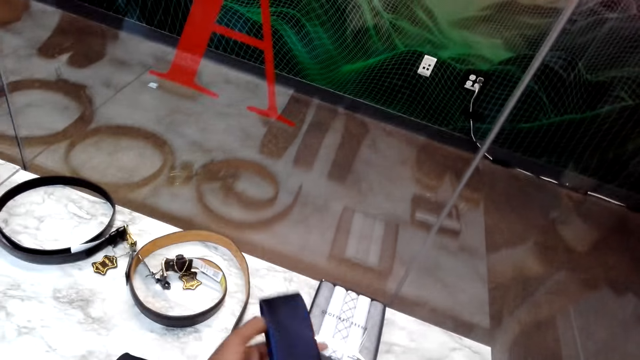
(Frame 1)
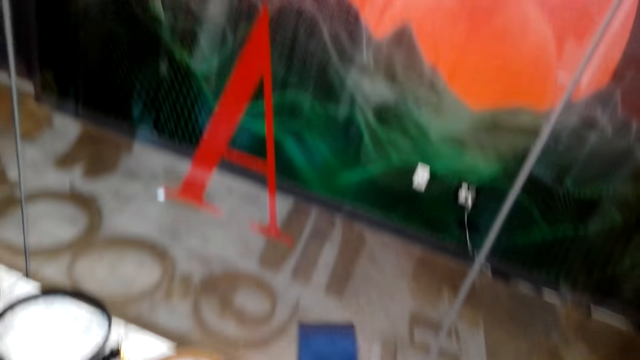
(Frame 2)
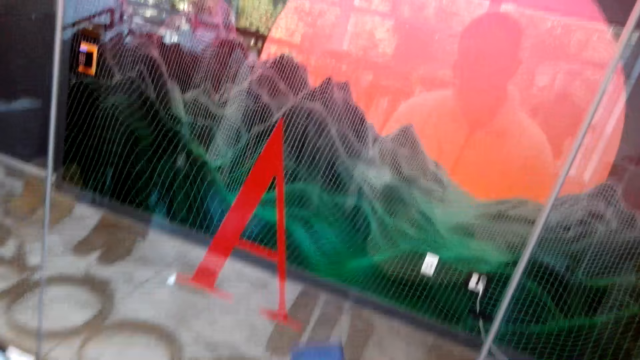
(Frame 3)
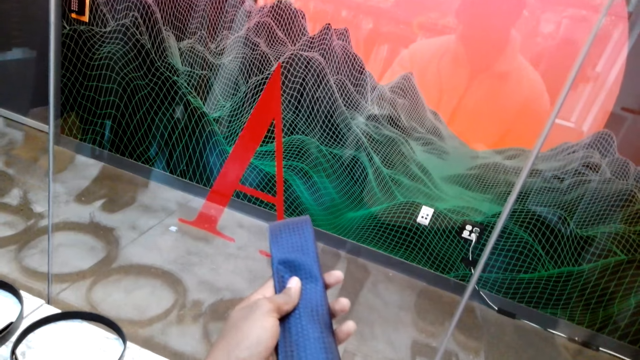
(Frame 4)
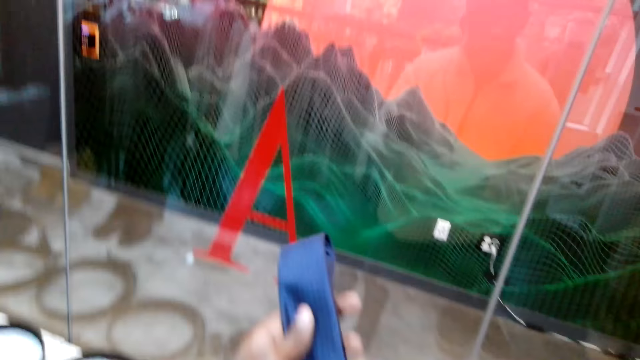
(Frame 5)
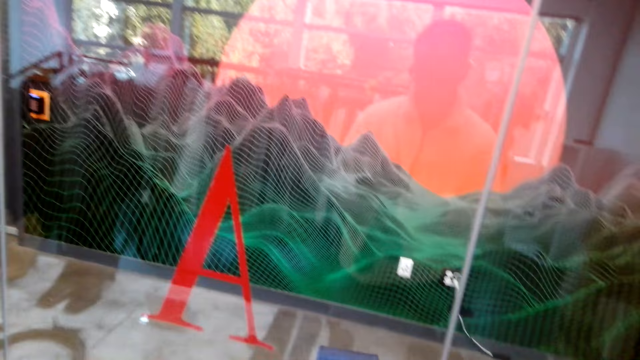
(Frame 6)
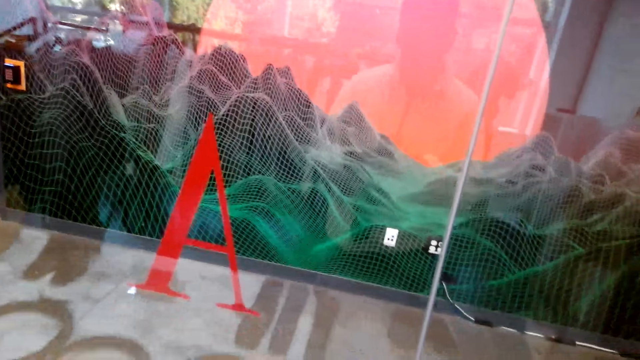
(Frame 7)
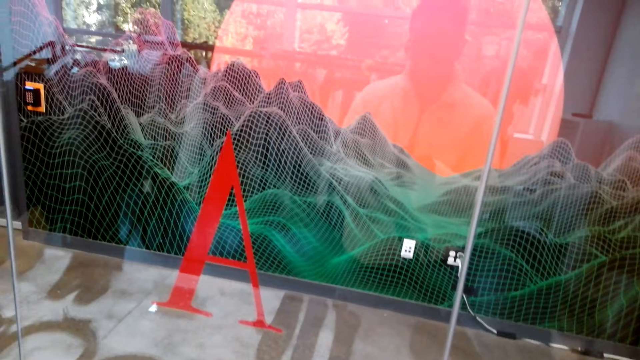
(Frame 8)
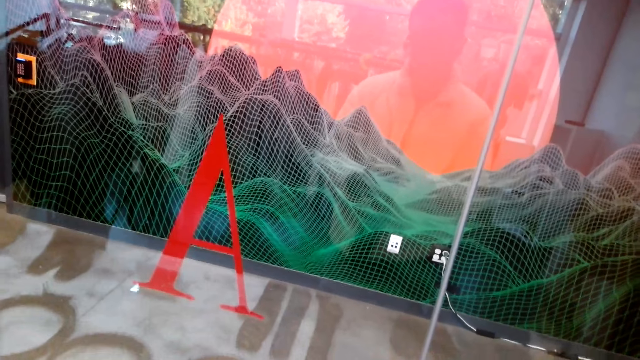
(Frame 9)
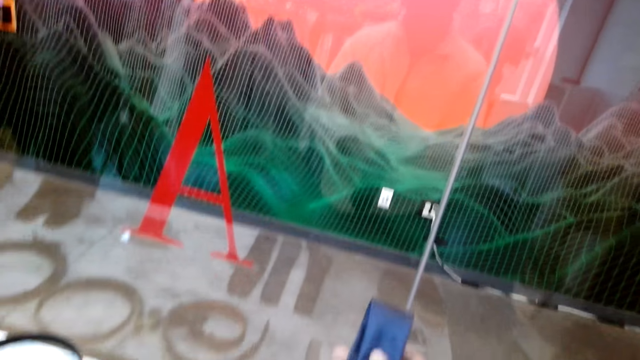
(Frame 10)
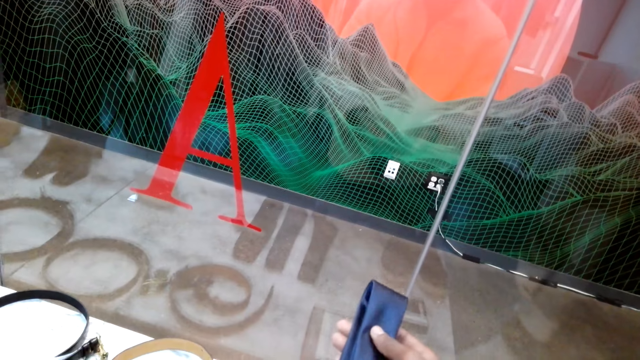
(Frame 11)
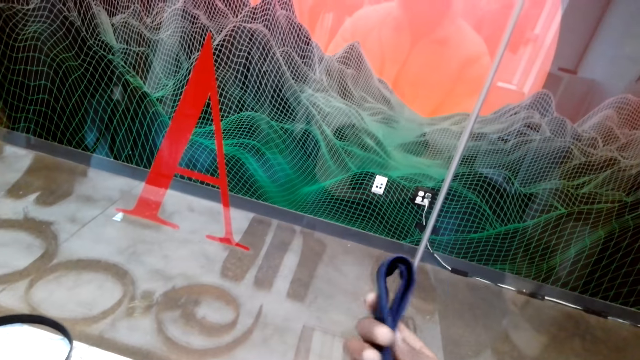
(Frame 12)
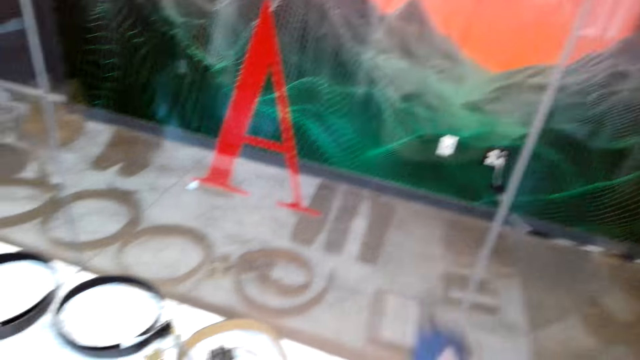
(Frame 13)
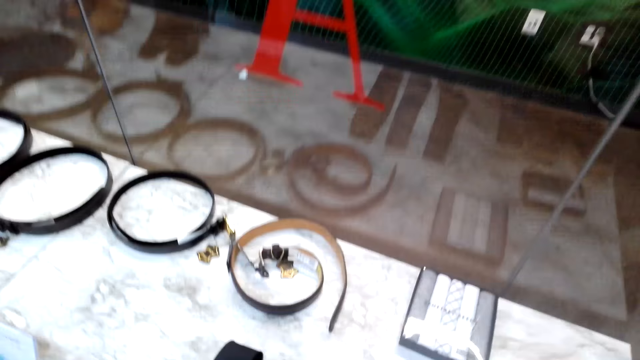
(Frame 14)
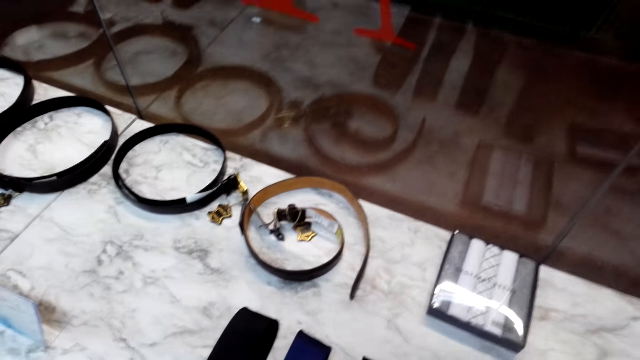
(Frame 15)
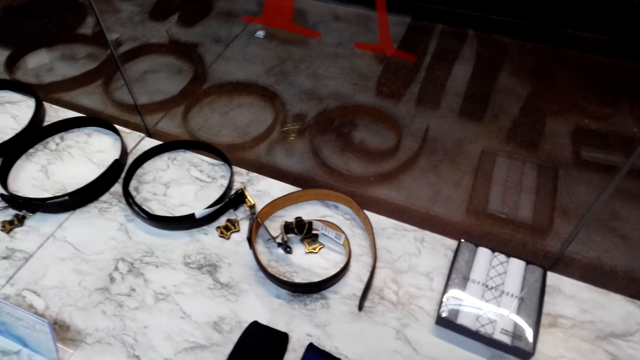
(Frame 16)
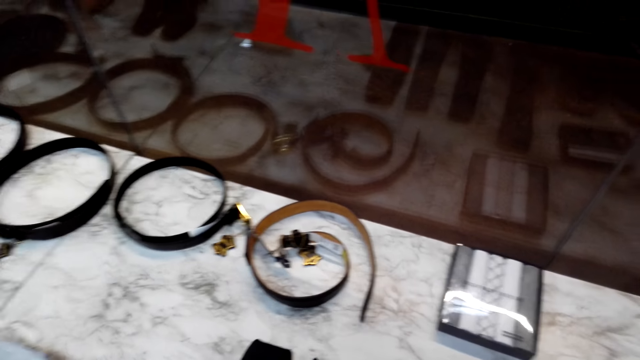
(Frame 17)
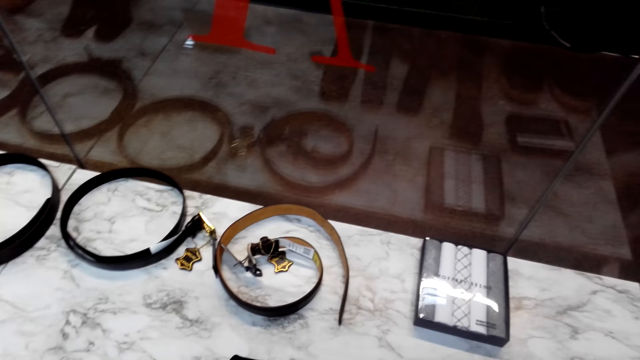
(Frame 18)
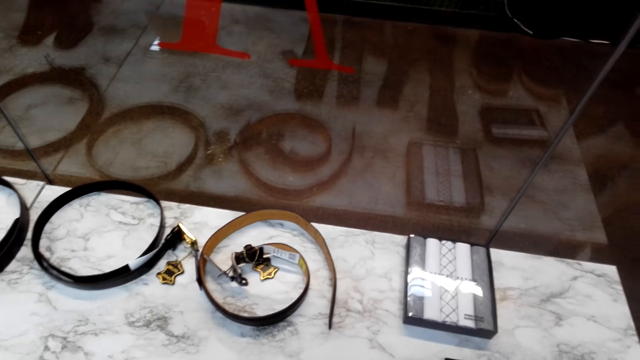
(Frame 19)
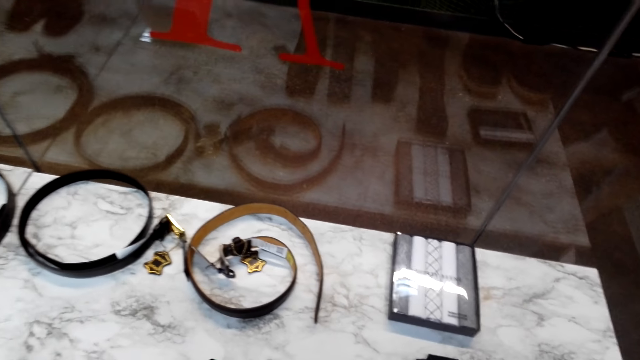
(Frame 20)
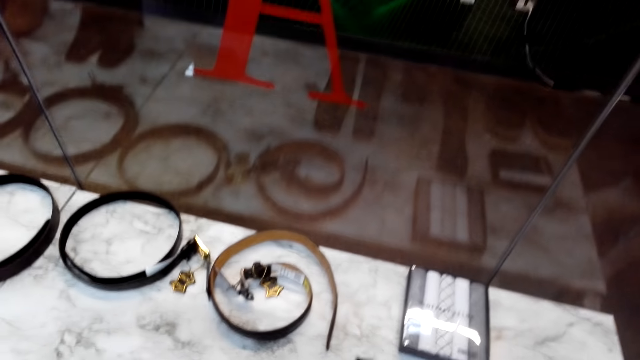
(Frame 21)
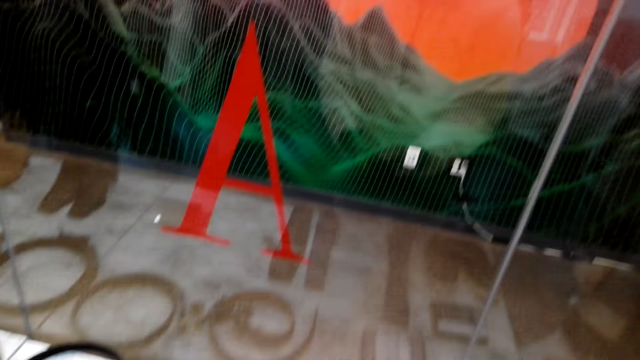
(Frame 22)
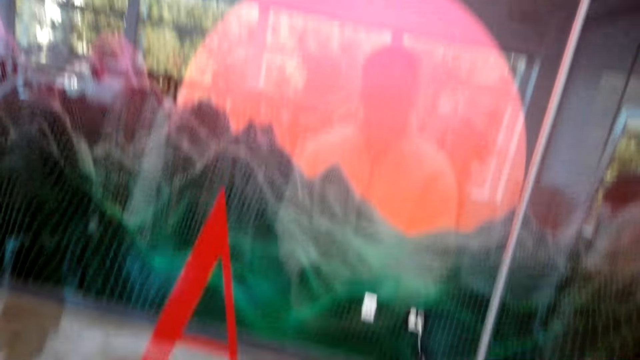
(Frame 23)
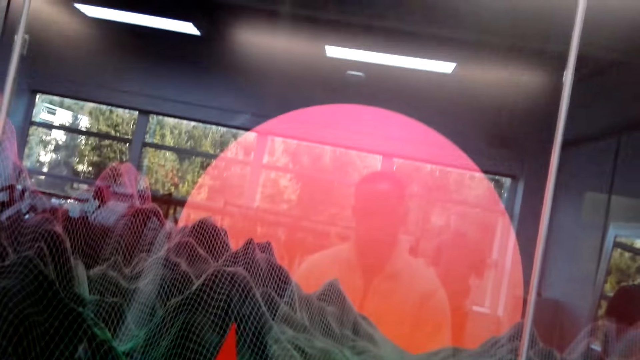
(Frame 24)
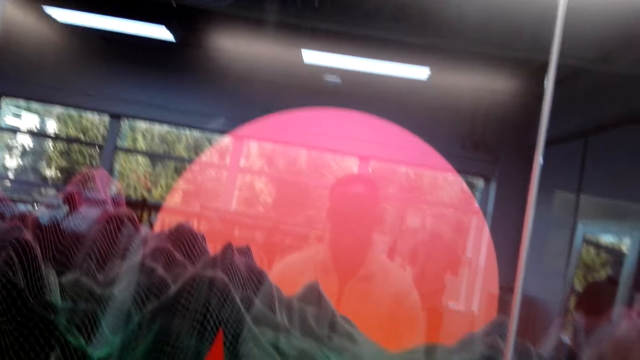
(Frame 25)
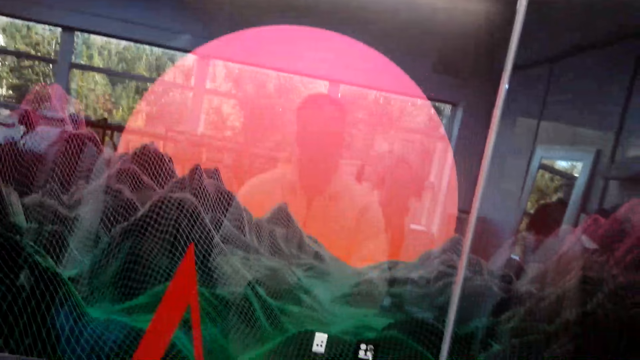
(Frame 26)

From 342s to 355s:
The camera wearer holds a tie. They look at the tie. They look around. They look forward.

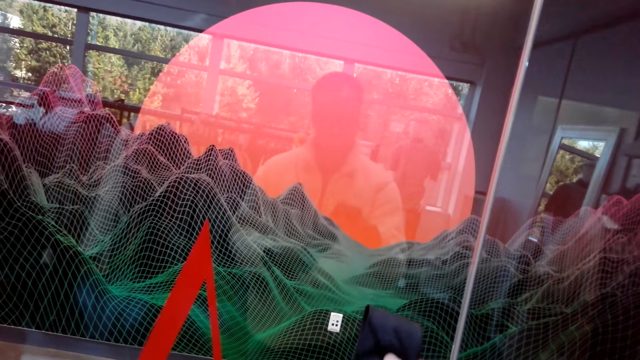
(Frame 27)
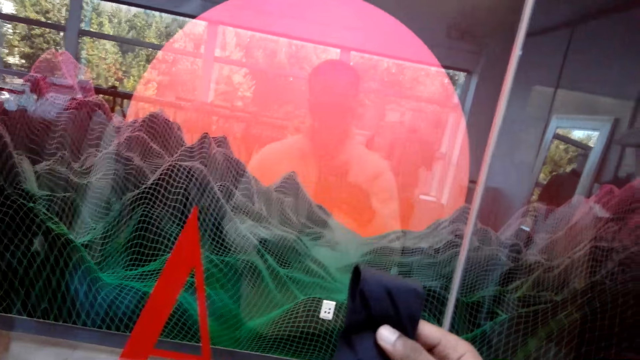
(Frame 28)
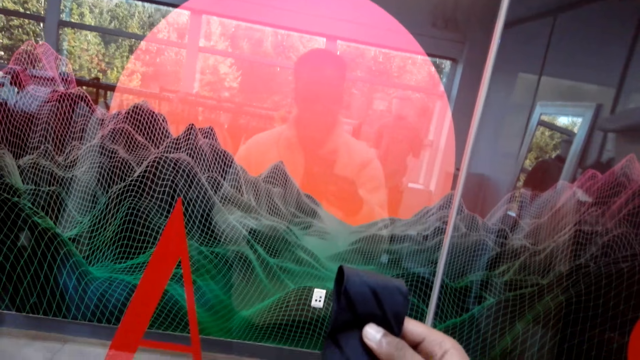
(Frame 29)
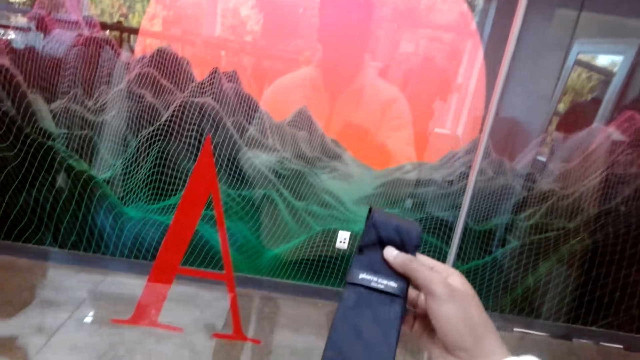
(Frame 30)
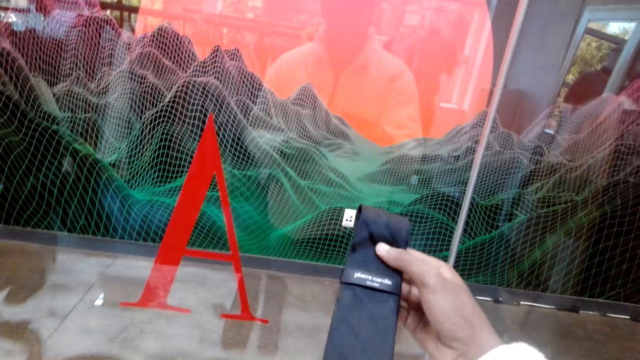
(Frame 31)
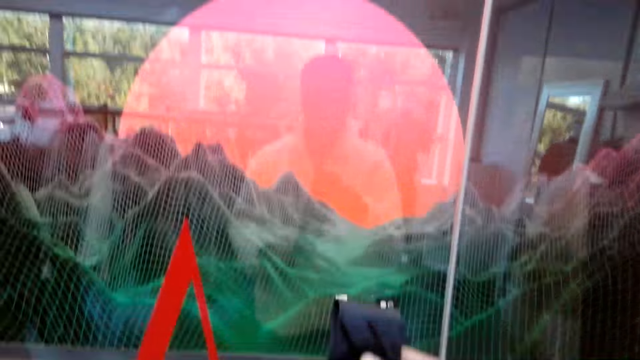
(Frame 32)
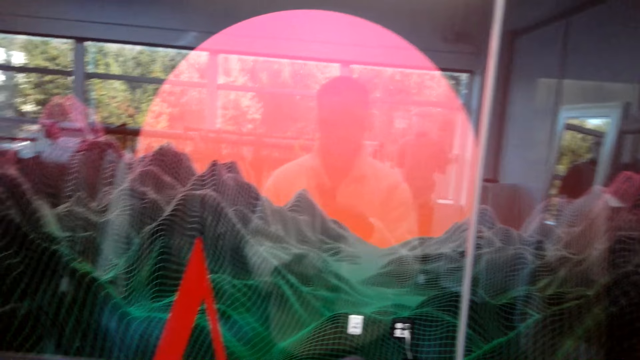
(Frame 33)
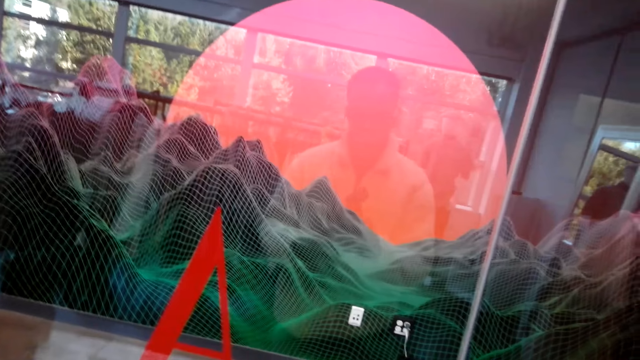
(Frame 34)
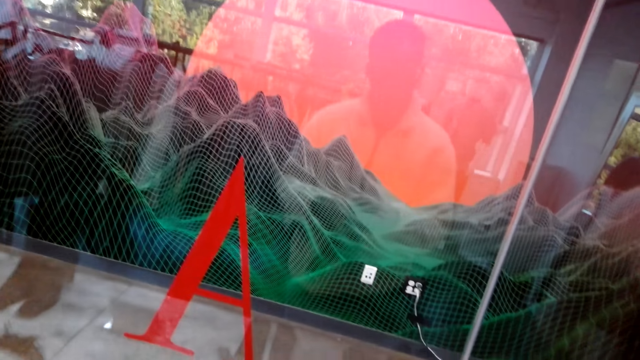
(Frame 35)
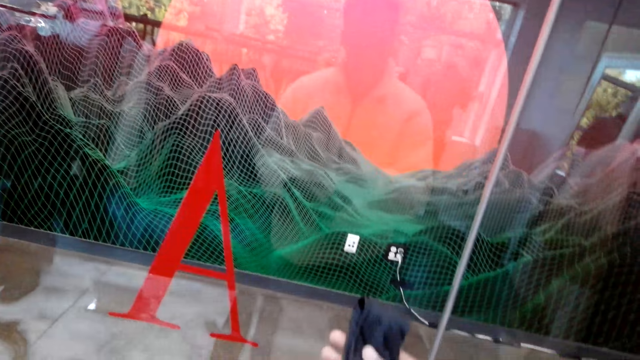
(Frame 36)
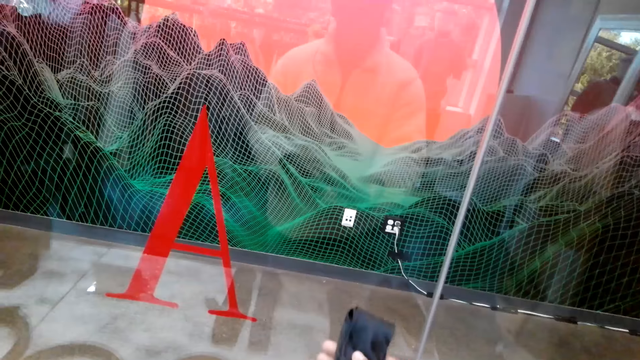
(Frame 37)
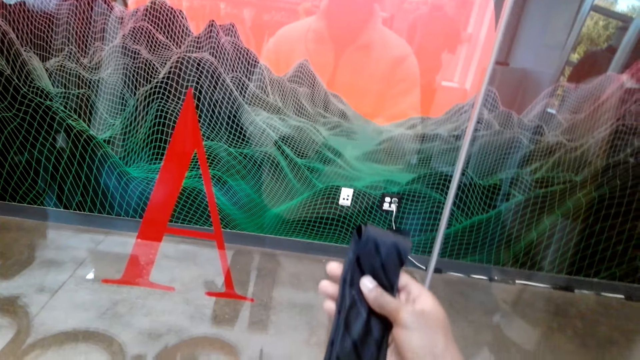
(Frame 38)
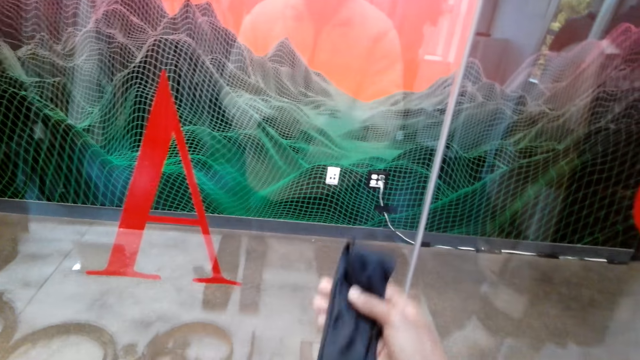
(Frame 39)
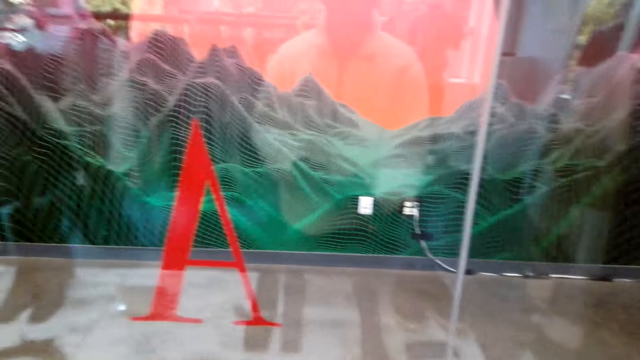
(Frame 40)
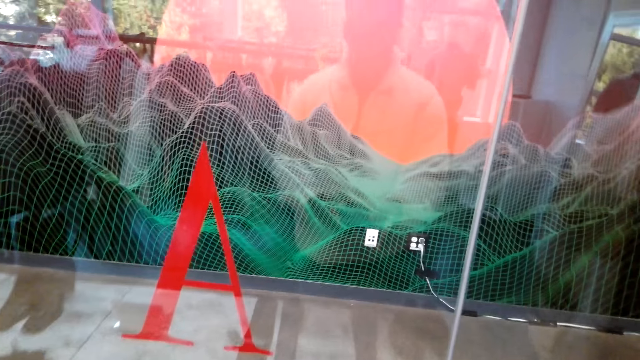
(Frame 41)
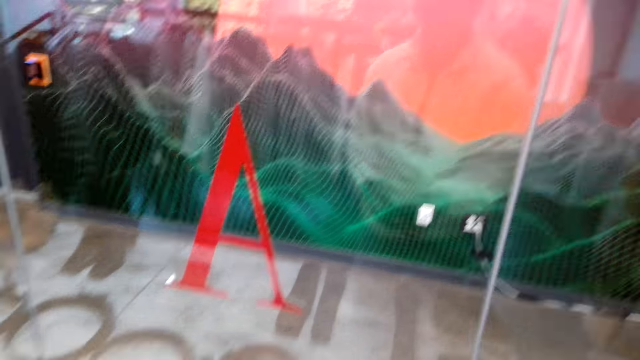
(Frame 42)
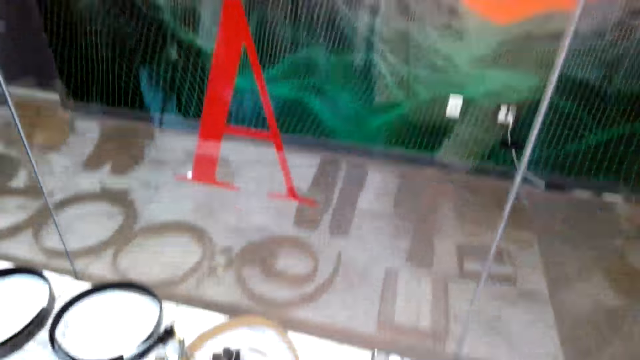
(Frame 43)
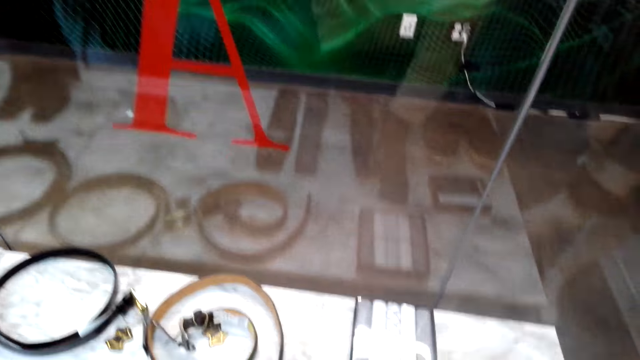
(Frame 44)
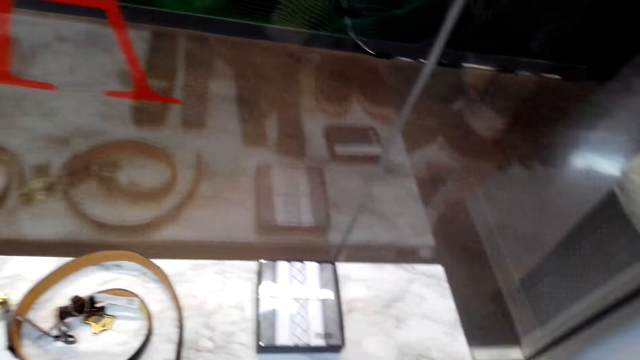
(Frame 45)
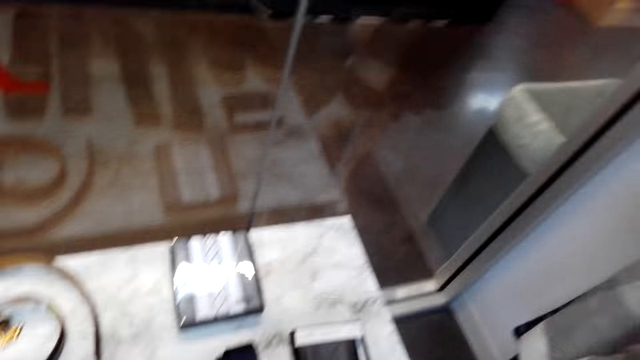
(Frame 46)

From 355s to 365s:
The camera wearer looks at the tie. They bend forward.
